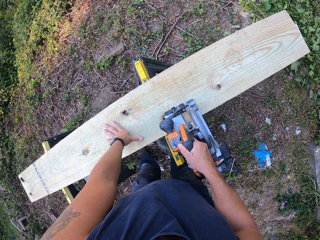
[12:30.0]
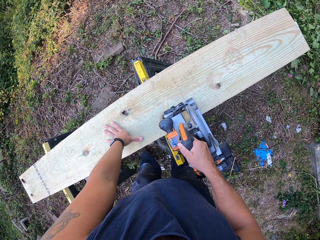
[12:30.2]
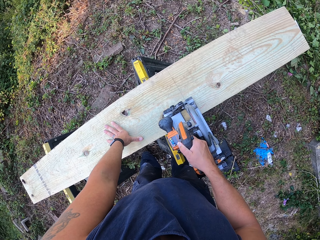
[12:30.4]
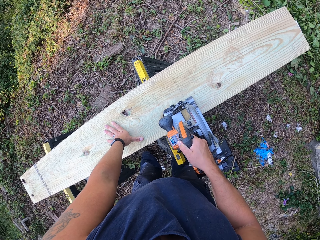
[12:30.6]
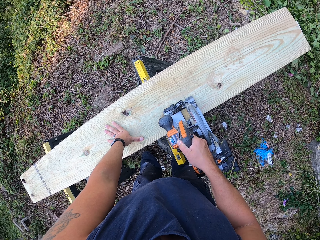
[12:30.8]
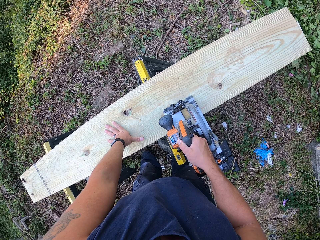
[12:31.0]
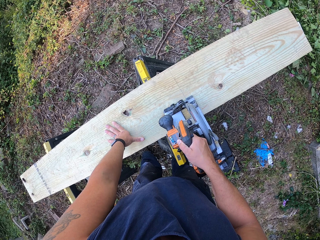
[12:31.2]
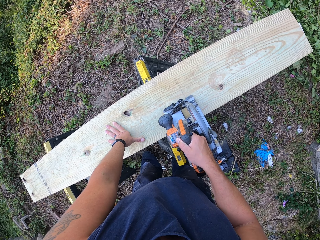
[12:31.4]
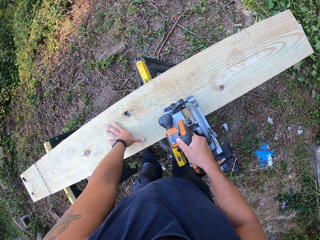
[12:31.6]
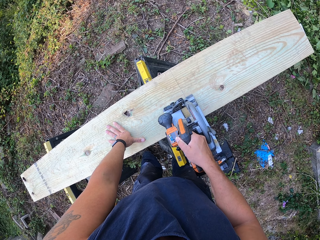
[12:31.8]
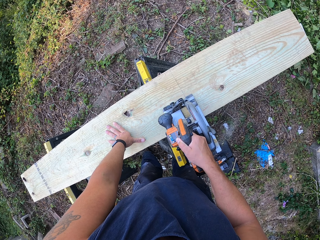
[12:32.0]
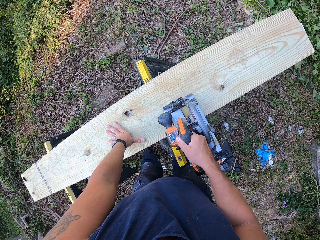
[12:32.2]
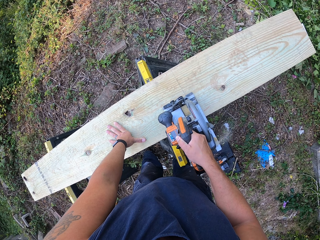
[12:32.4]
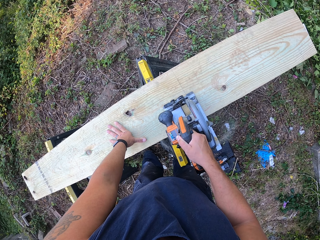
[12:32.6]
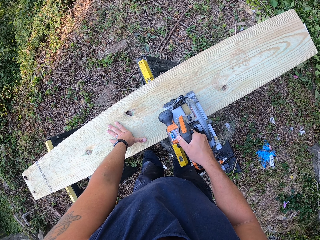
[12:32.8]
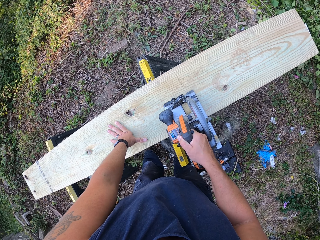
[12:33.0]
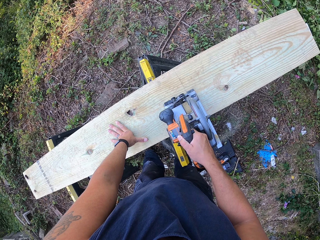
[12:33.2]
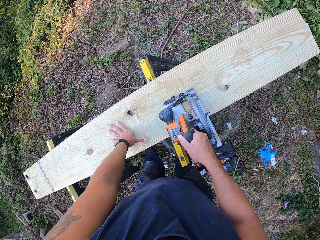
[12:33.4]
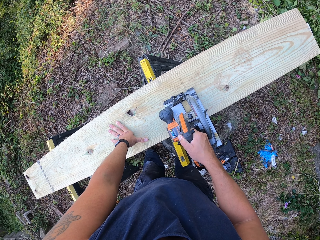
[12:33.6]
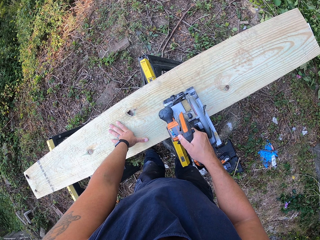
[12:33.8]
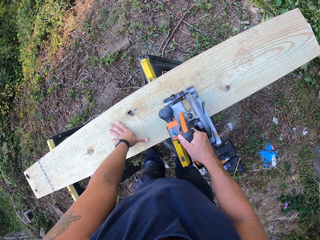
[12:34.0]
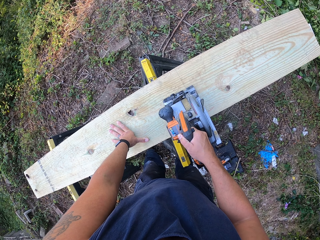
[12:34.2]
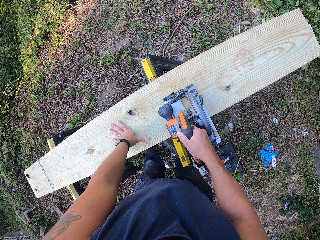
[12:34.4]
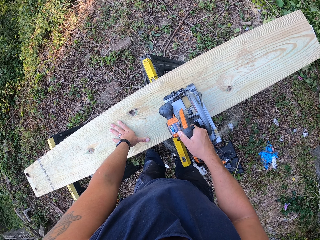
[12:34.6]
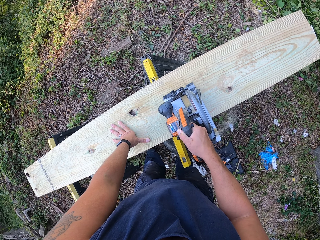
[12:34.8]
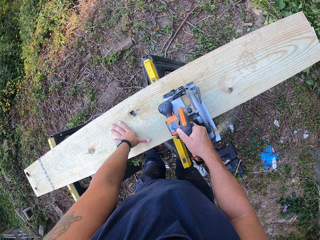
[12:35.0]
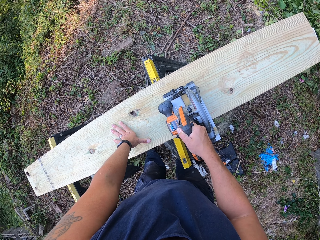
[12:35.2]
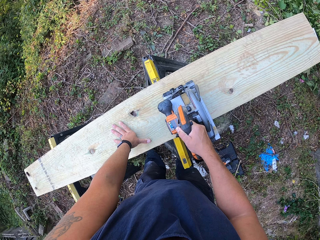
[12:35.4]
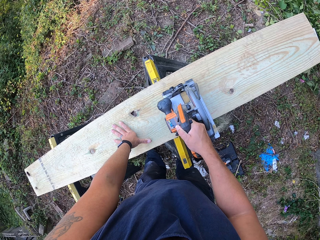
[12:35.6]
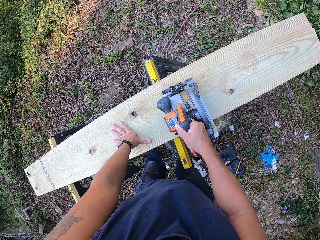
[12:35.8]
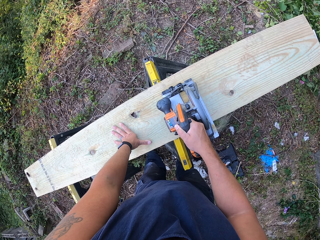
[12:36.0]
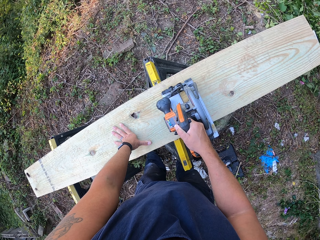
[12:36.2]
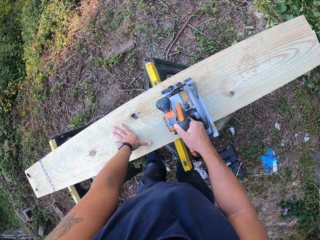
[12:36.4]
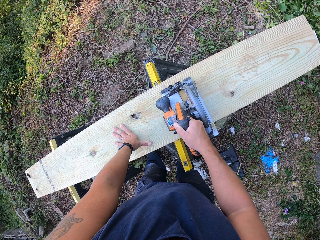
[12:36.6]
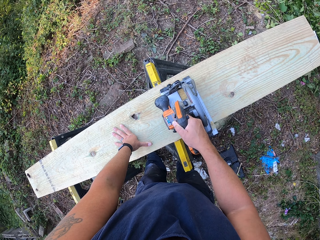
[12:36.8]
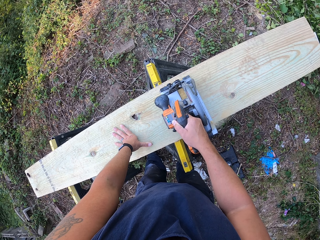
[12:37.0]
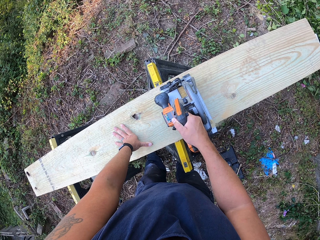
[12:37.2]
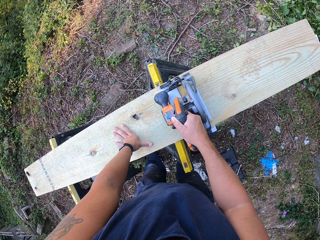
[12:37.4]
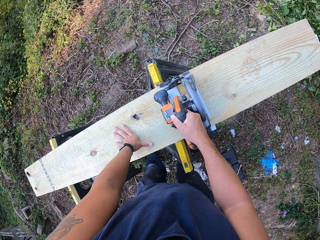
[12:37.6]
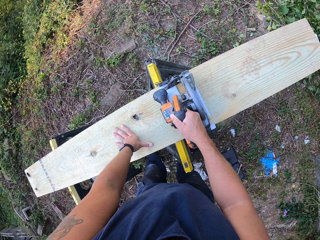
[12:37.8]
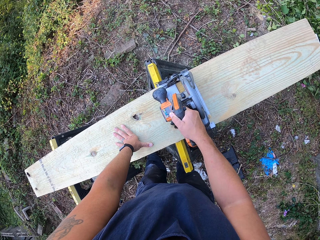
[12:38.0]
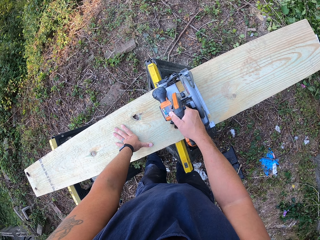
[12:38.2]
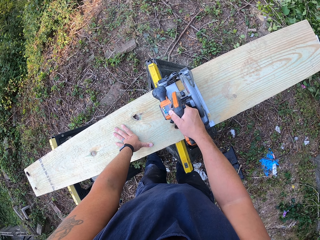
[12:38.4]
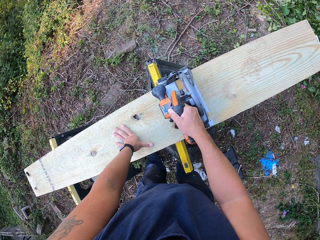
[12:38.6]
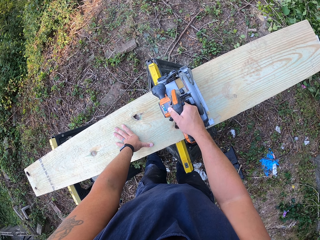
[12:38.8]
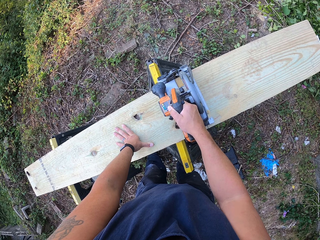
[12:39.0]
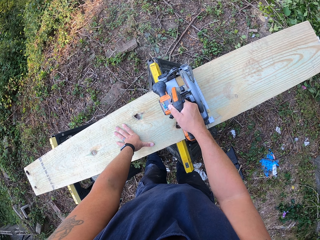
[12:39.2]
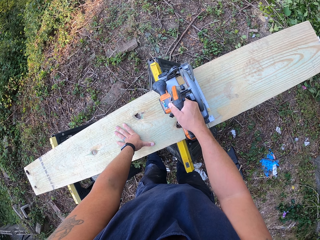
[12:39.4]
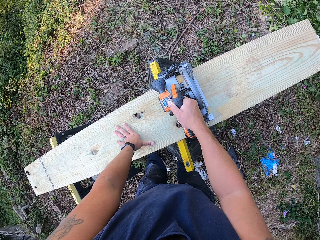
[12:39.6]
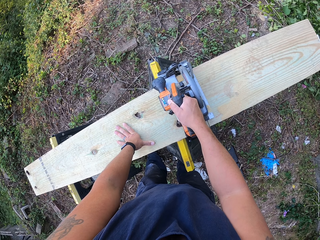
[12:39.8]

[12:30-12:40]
The camera wearer places his left hand over the wood.

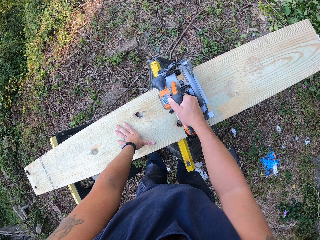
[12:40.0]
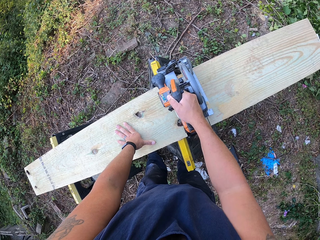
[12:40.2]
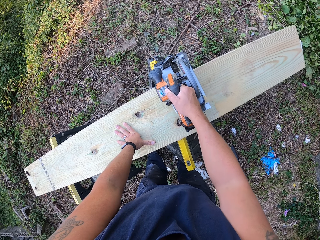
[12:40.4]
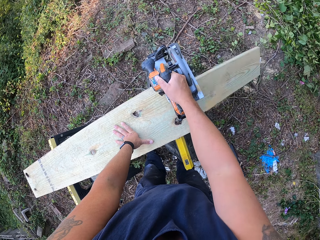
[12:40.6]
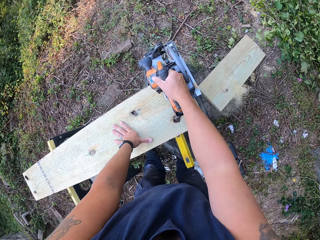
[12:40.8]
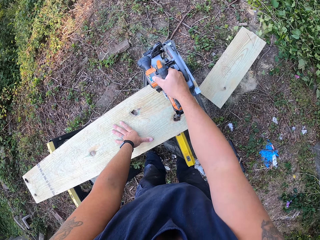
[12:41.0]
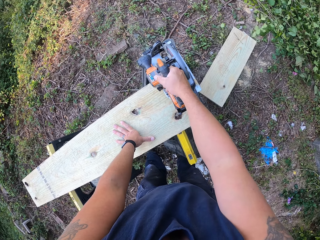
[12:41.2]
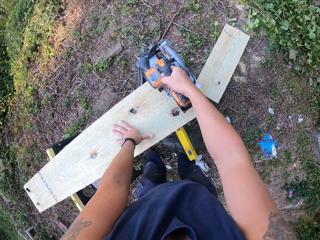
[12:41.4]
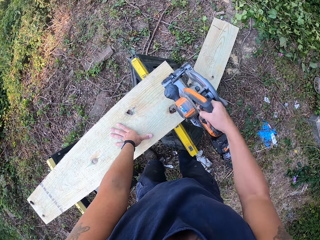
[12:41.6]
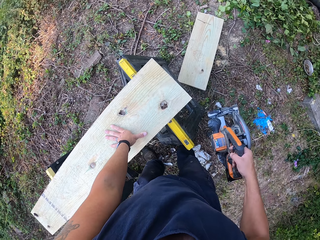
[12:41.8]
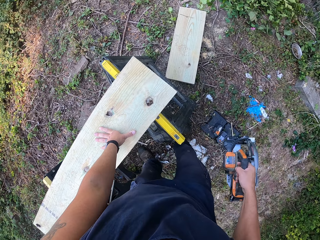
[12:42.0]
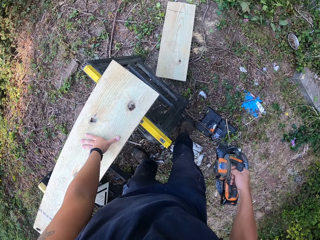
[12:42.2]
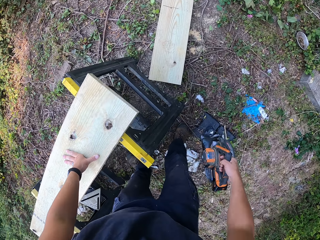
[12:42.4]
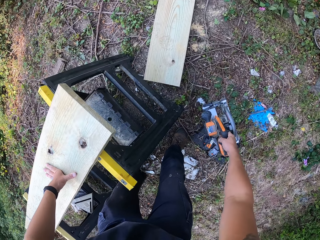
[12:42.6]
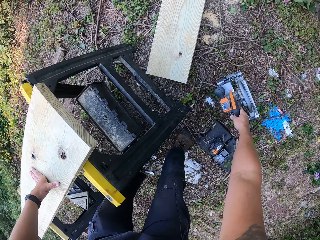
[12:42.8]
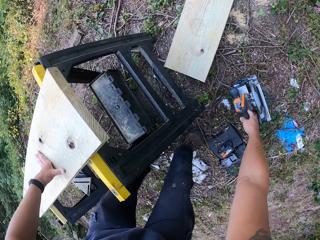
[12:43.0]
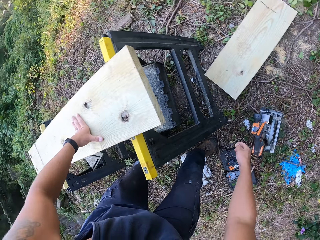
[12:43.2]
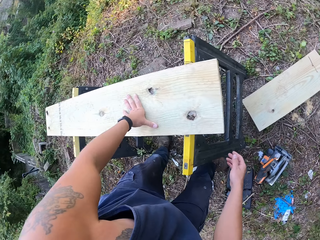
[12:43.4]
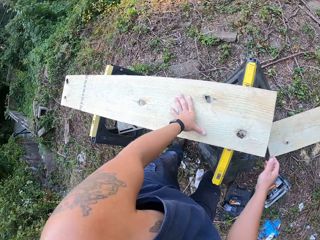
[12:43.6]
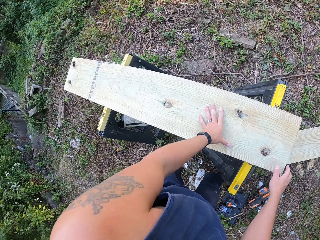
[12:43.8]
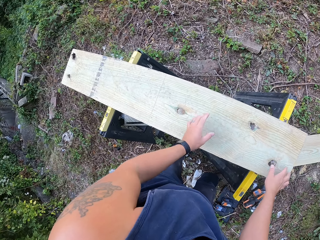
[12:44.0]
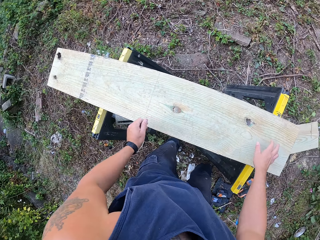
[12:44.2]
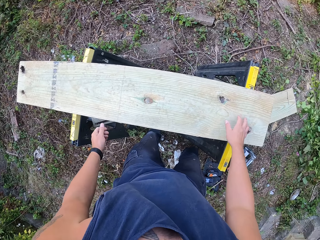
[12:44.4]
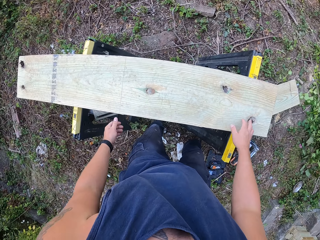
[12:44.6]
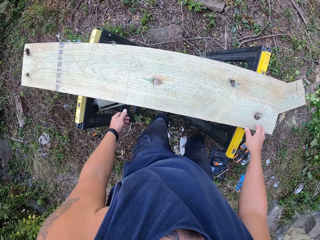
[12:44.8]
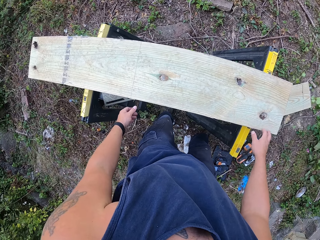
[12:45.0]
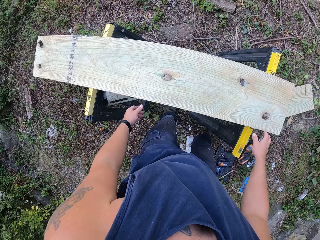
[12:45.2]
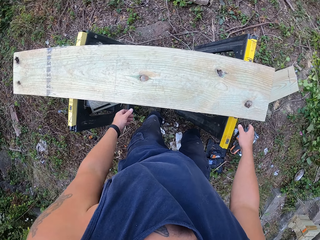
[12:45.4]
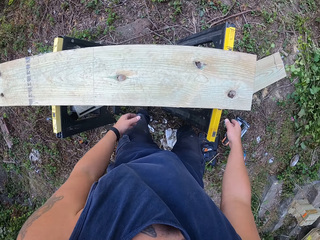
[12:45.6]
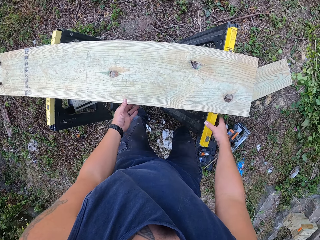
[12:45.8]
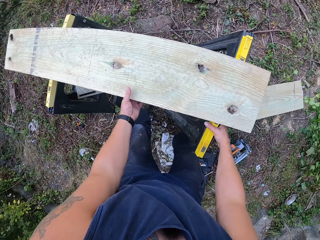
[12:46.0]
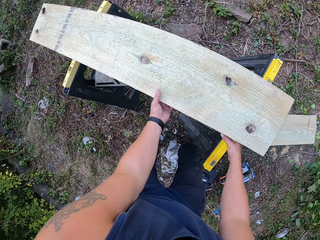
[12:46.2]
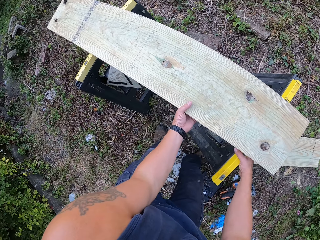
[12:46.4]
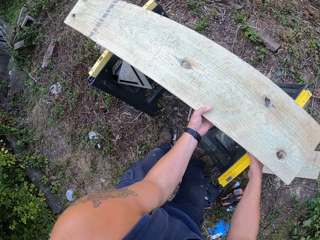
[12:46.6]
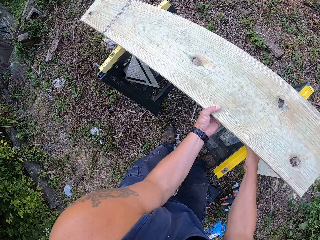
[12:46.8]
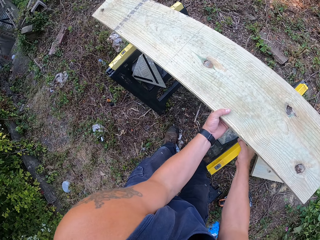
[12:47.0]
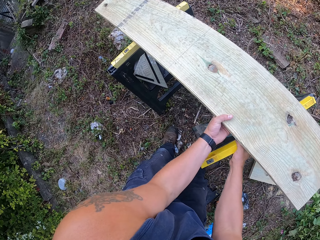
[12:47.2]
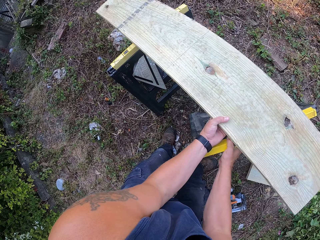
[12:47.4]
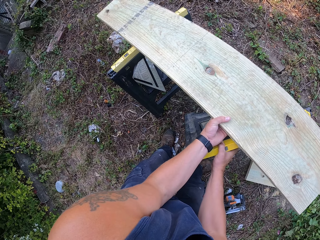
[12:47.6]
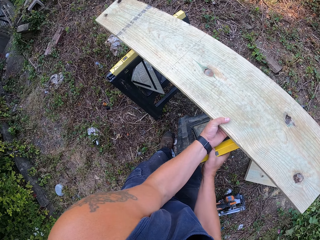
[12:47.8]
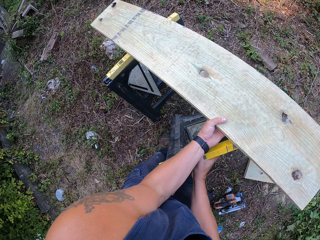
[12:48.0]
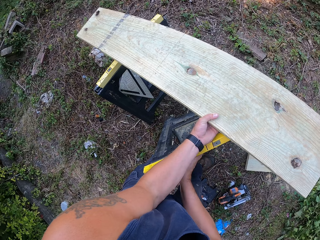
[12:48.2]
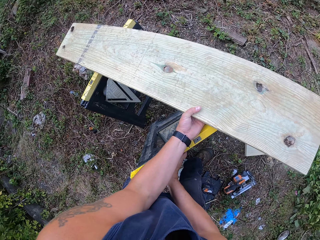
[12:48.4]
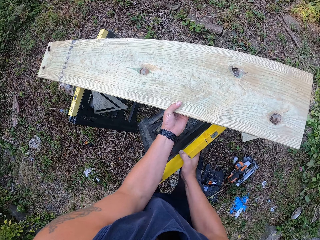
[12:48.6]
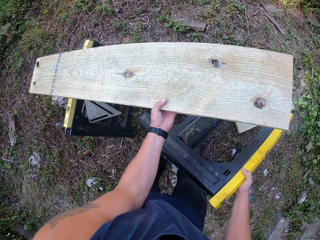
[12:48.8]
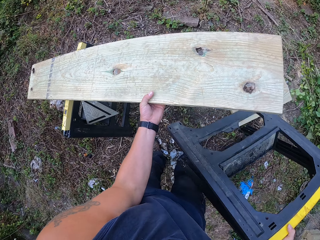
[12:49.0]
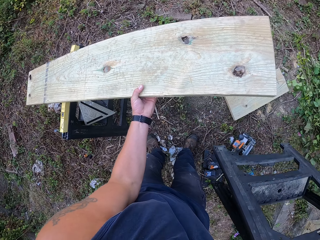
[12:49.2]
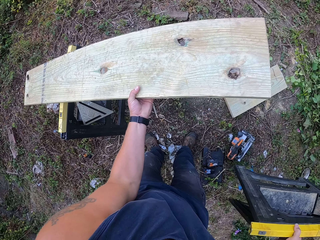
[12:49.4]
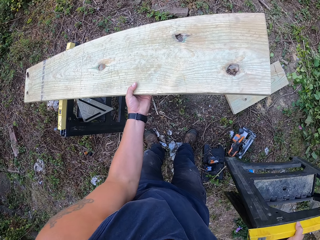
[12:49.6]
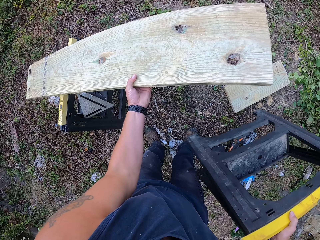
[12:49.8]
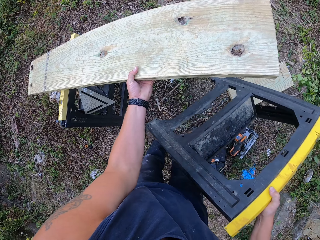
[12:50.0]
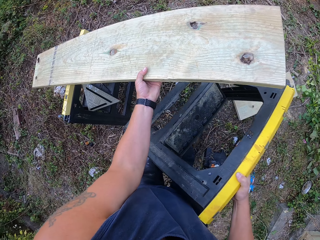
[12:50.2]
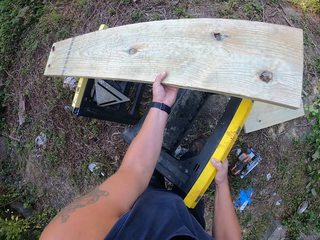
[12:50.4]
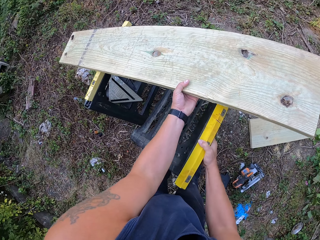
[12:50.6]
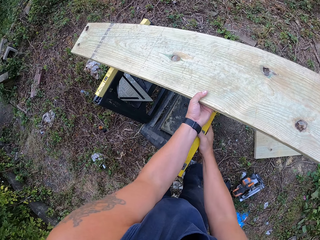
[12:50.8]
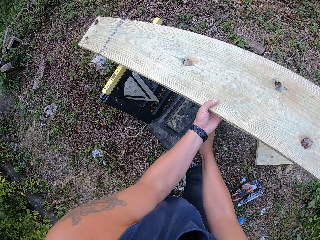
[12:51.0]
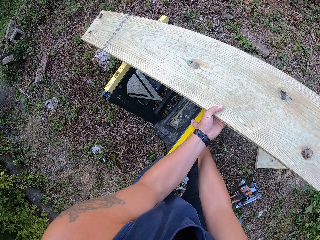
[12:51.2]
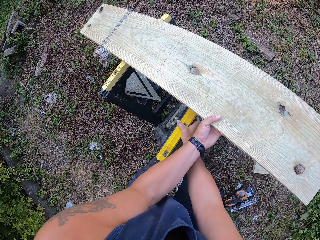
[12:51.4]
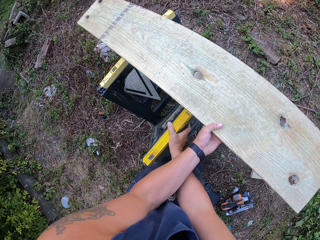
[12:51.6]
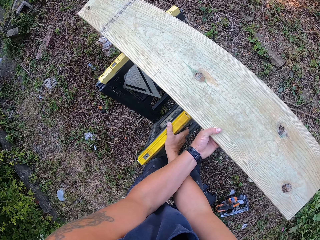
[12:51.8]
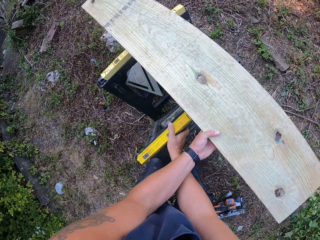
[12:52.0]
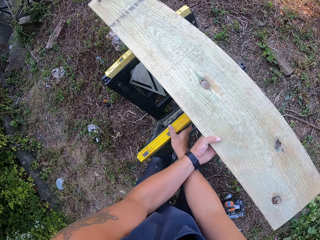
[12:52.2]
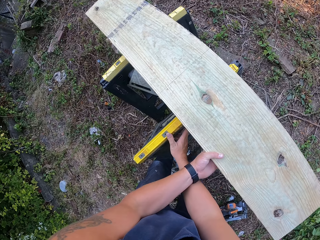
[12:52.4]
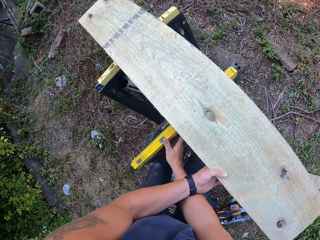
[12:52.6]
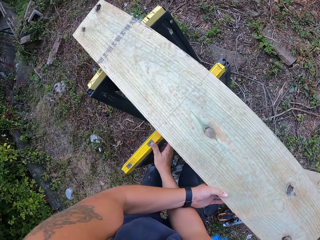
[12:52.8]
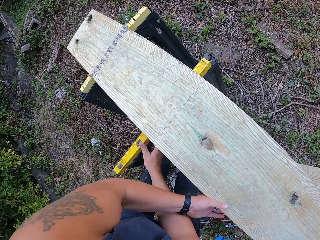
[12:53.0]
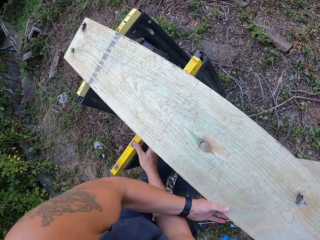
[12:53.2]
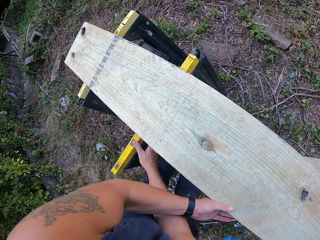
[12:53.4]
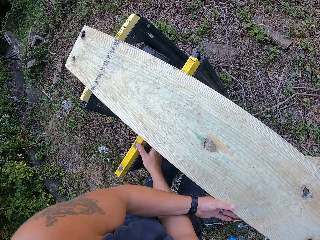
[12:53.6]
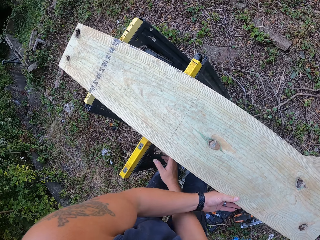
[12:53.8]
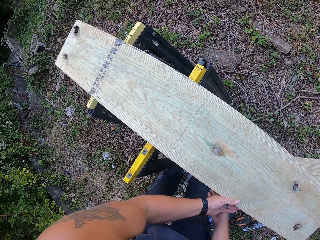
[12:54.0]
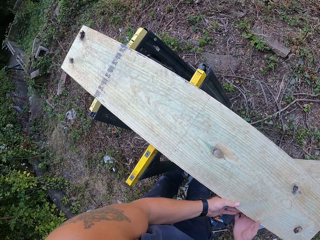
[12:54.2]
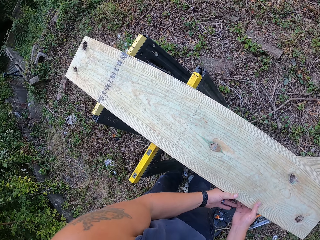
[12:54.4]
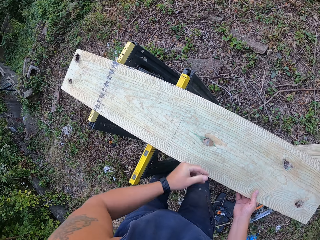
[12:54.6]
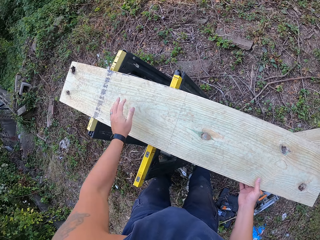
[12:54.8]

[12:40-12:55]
The camera wearer cuts the wood. He drops the circular saw or jig saw on the ground with his right hand. He lifts the other wood from the lift with his right hand. He carries one of the lift legs from the ground with his right hand. He holds the wood. He drops one of the lift legs from the ground with his right hand. He adjusts the other wood on the lift with his left hand.
